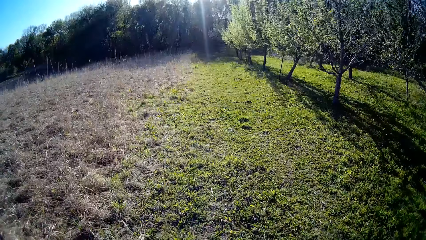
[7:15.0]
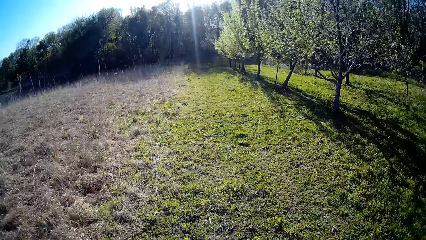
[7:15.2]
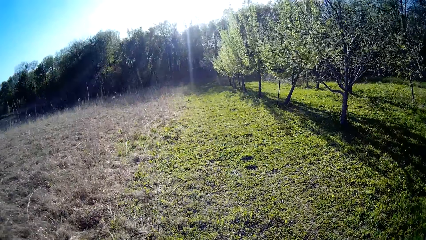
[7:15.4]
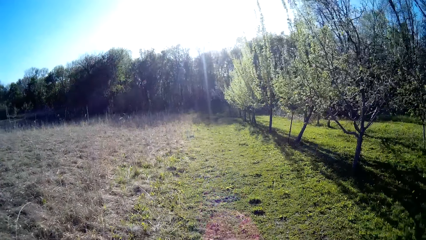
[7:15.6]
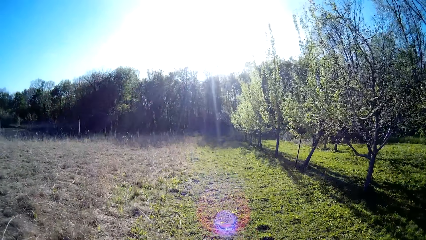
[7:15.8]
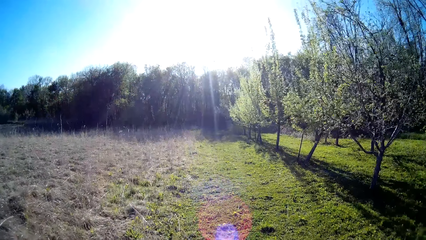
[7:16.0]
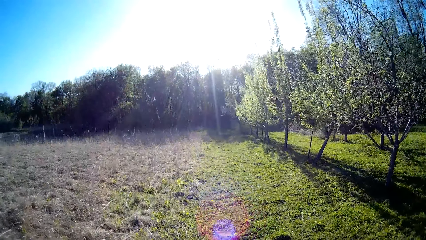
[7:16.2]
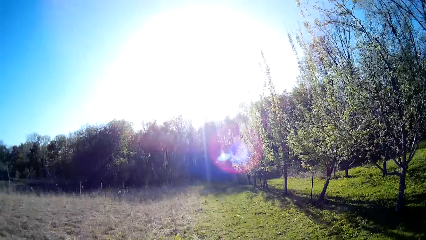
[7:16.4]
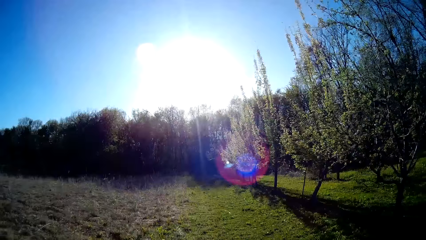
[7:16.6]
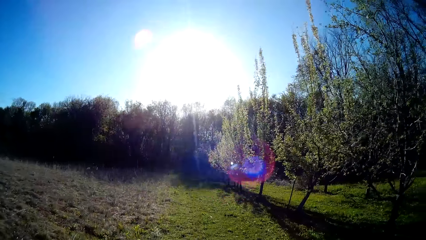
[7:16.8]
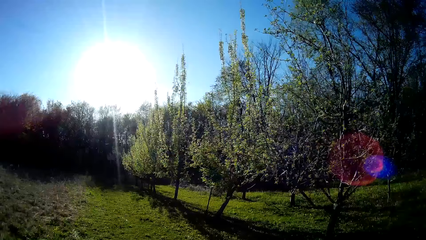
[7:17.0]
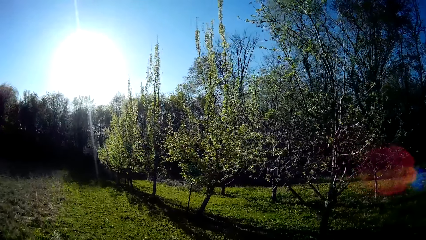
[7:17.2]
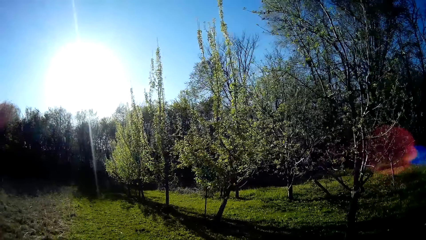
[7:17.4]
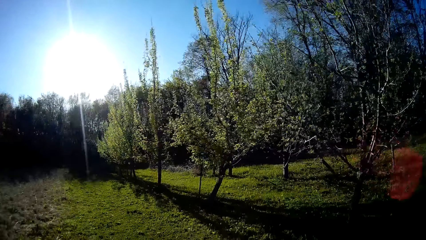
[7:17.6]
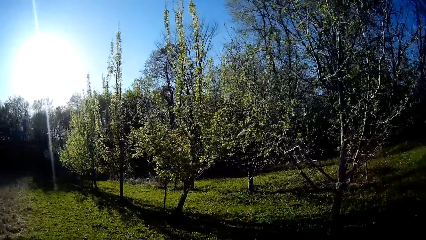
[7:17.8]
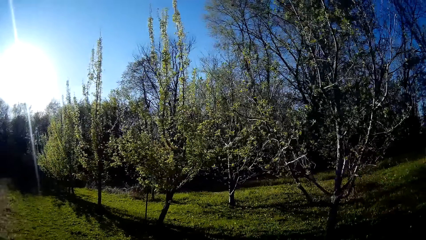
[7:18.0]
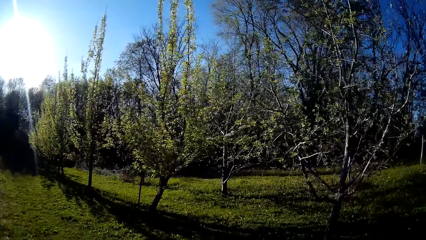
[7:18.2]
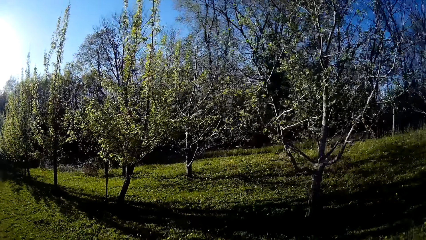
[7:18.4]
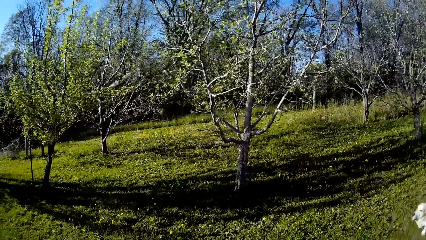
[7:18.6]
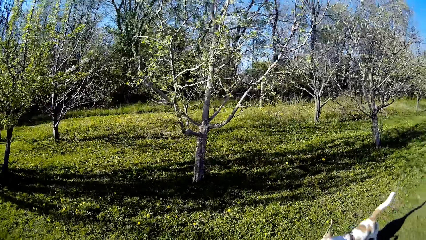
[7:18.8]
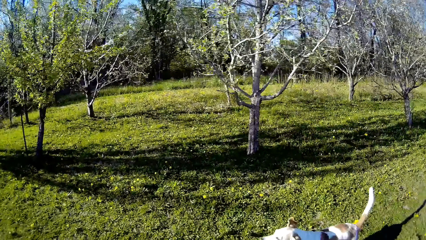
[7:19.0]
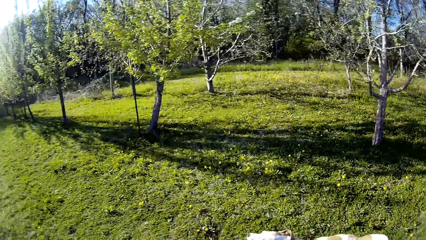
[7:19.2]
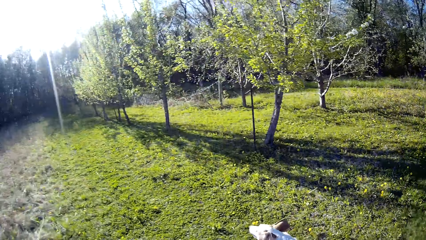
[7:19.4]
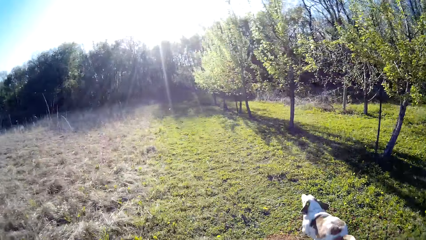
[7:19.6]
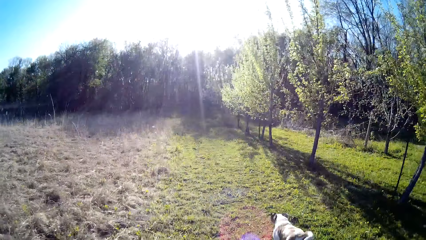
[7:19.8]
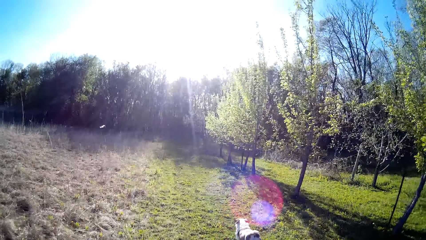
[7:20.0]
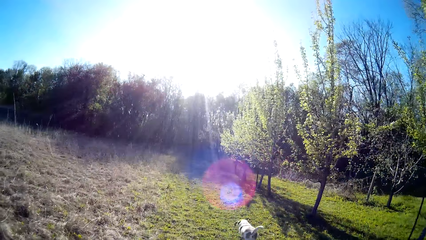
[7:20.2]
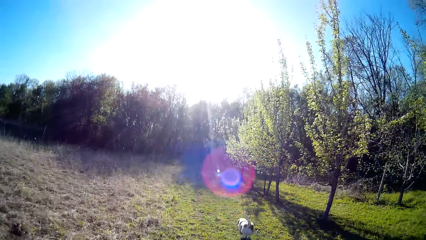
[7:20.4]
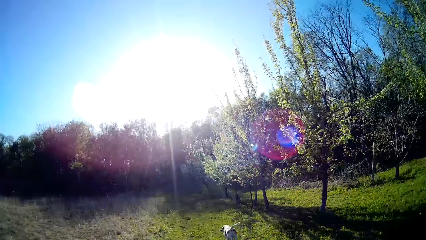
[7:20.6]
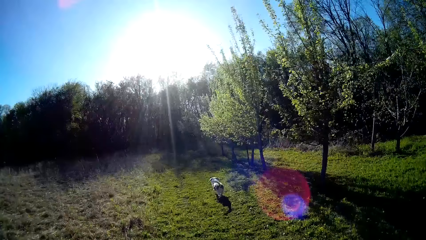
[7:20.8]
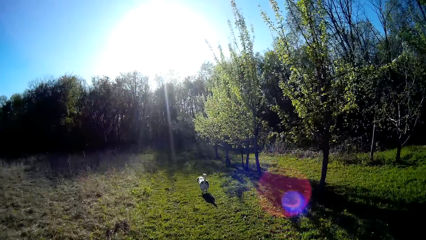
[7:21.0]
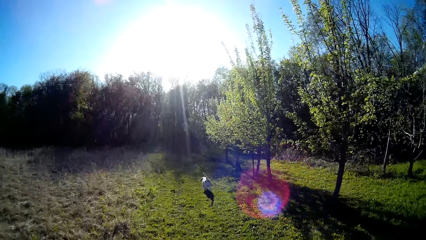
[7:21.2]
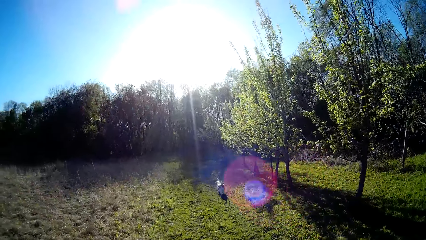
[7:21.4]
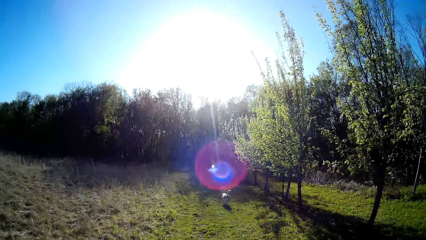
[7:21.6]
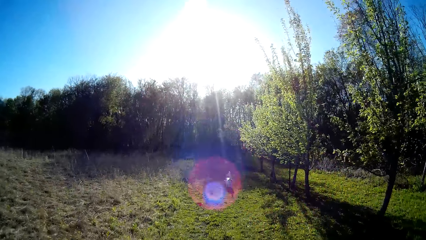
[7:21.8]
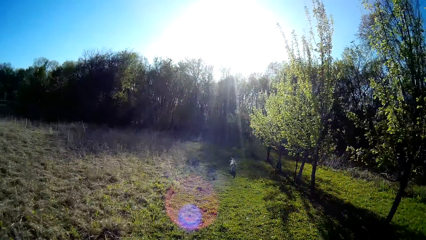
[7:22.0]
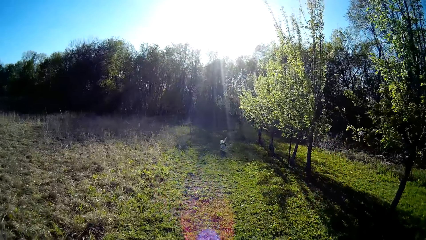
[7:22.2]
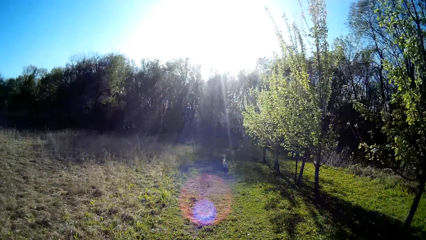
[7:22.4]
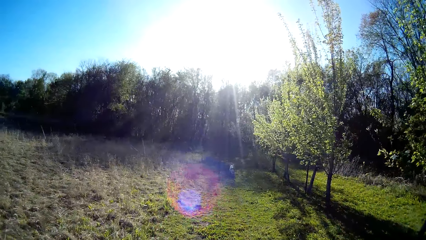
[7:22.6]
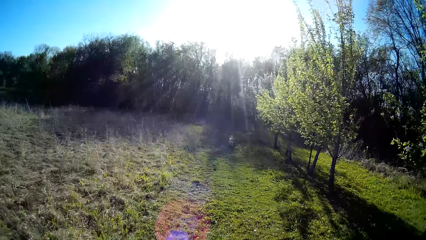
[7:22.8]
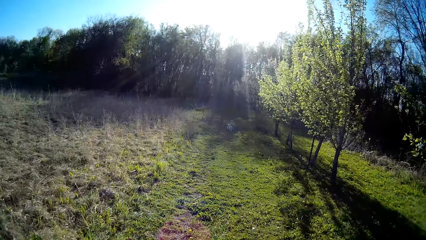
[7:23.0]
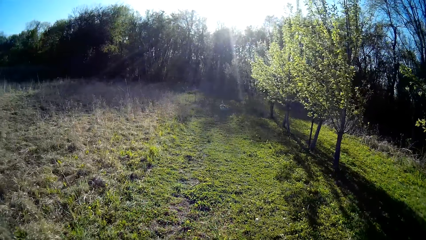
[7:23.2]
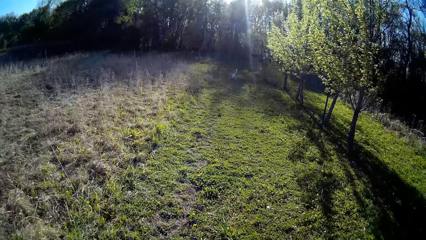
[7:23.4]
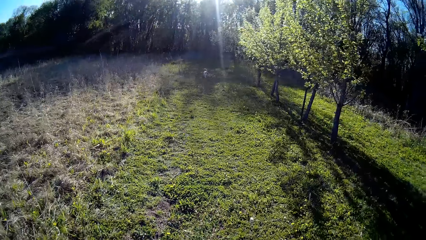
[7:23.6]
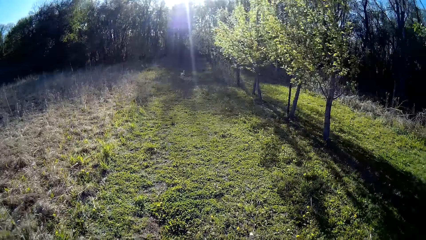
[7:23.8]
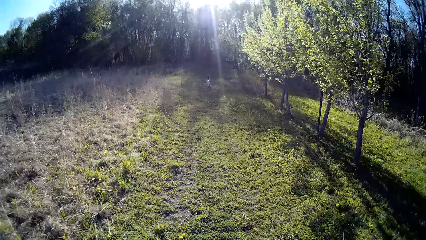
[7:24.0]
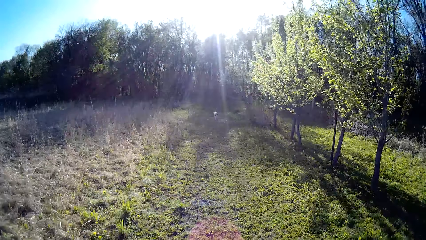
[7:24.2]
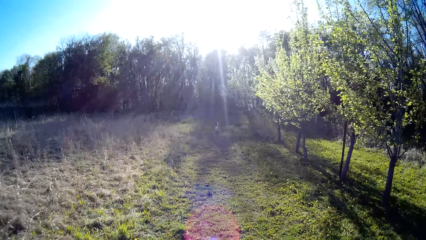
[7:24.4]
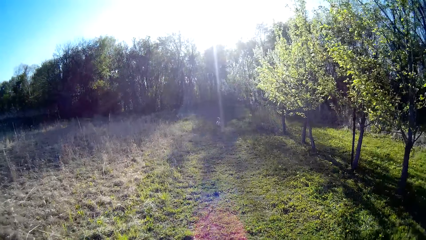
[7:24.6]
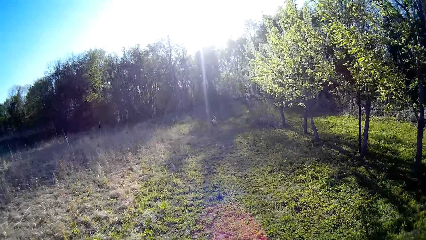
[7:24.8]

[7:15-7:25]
The dog runs past the camera wearer.
